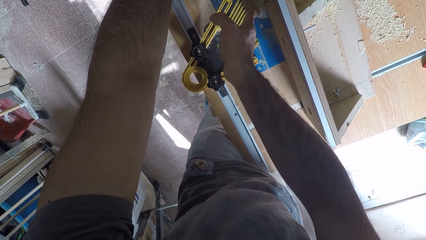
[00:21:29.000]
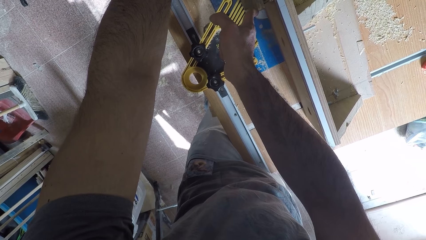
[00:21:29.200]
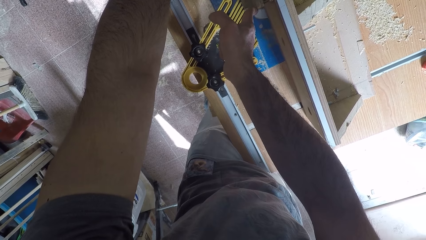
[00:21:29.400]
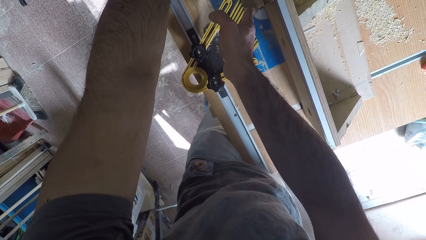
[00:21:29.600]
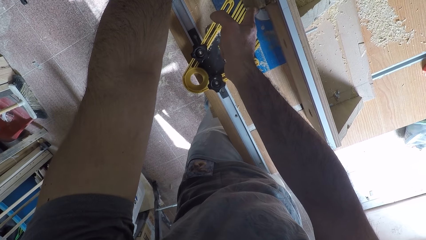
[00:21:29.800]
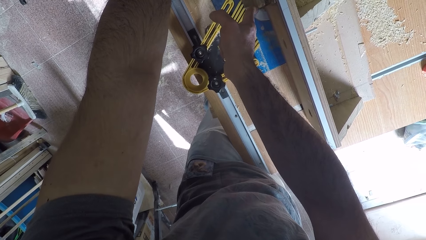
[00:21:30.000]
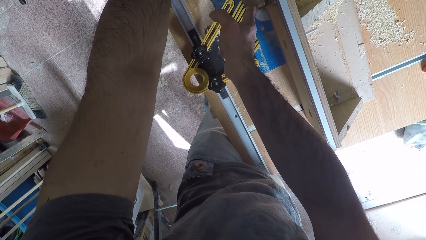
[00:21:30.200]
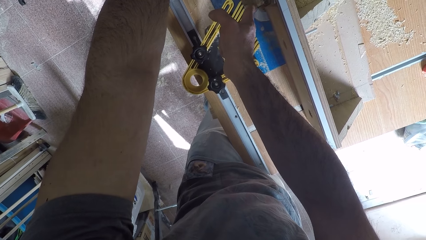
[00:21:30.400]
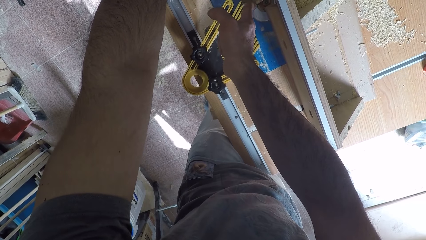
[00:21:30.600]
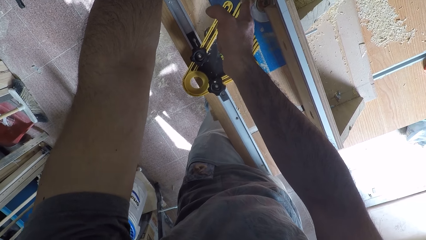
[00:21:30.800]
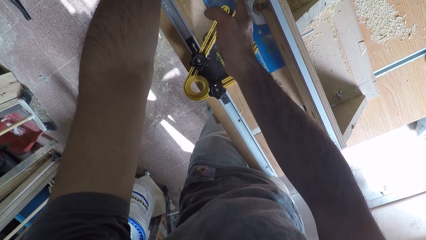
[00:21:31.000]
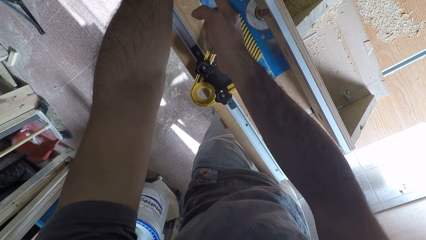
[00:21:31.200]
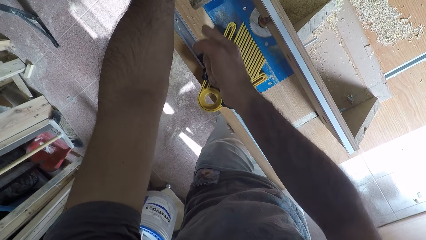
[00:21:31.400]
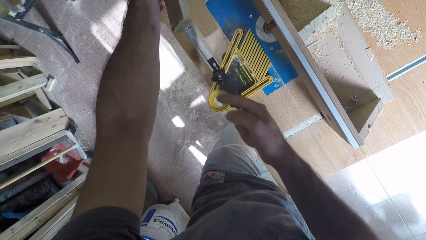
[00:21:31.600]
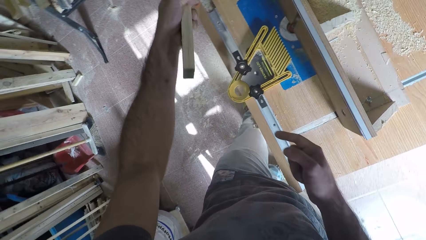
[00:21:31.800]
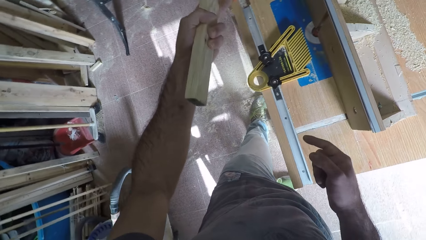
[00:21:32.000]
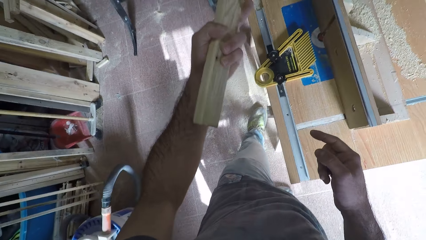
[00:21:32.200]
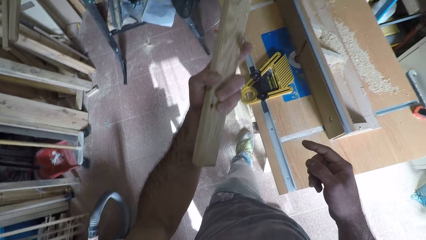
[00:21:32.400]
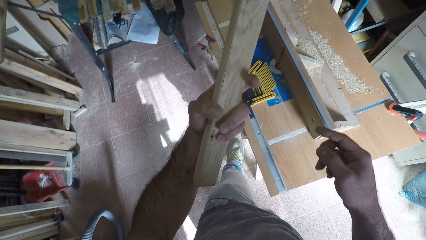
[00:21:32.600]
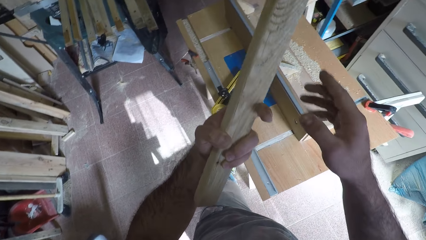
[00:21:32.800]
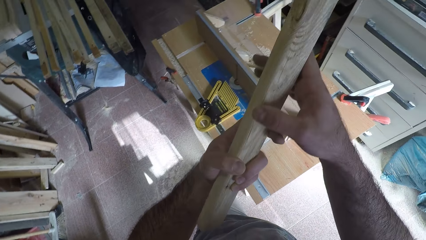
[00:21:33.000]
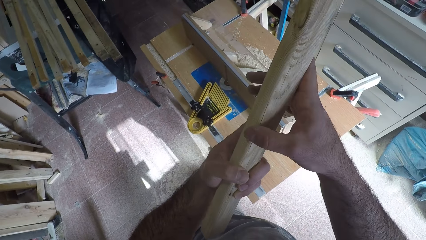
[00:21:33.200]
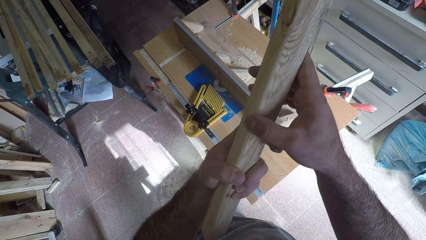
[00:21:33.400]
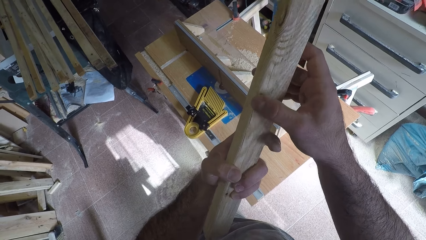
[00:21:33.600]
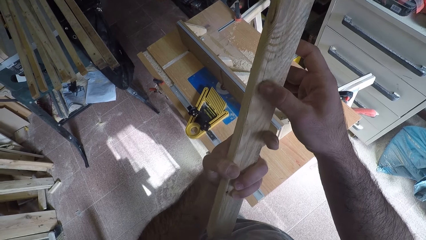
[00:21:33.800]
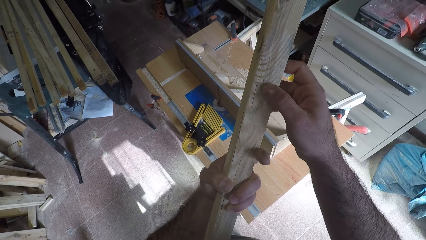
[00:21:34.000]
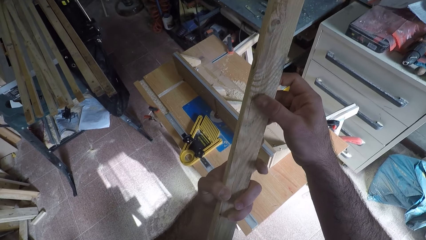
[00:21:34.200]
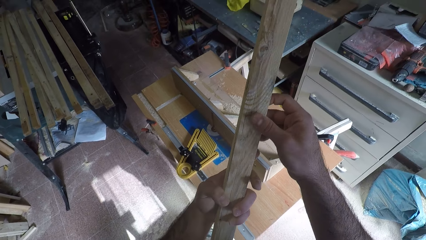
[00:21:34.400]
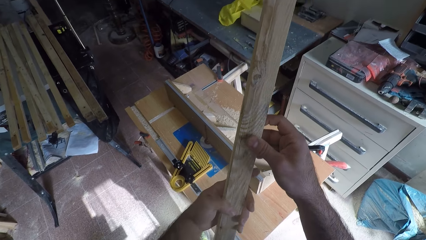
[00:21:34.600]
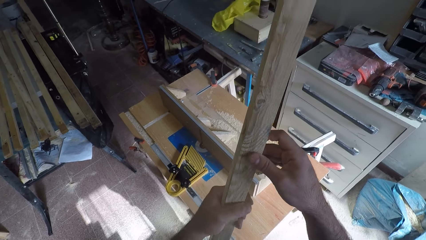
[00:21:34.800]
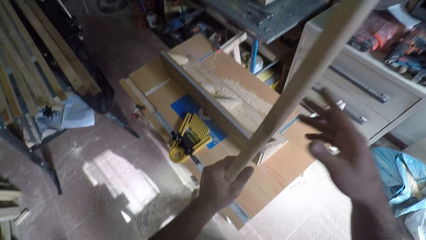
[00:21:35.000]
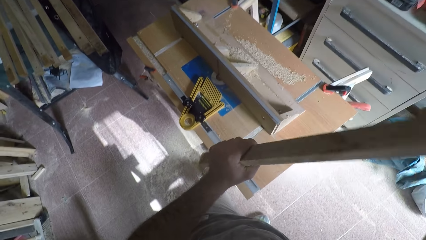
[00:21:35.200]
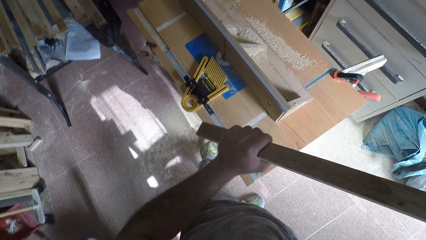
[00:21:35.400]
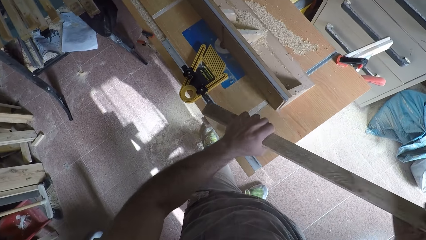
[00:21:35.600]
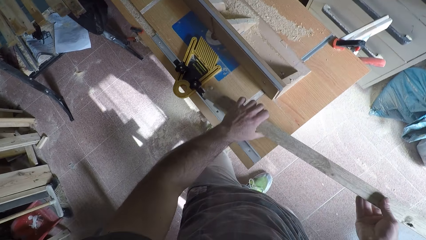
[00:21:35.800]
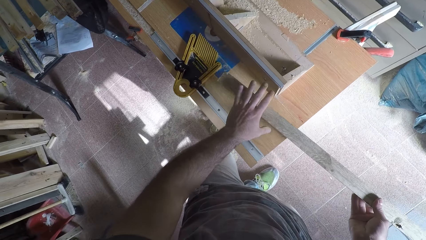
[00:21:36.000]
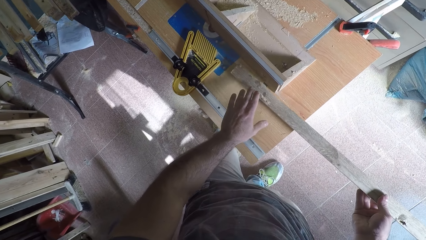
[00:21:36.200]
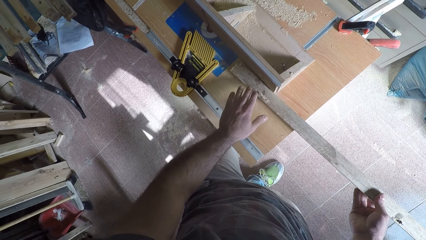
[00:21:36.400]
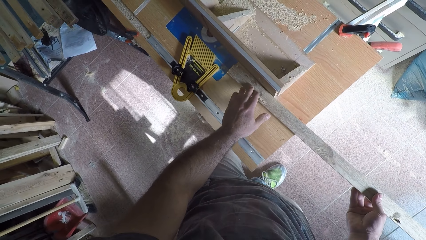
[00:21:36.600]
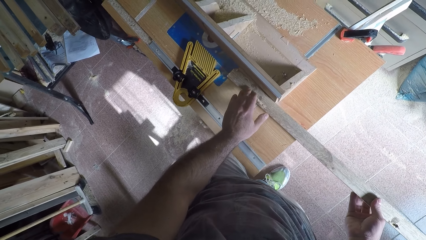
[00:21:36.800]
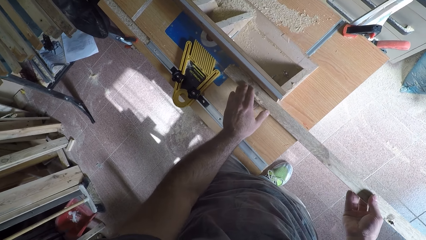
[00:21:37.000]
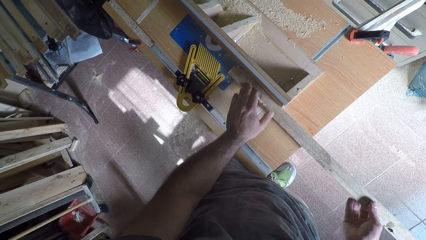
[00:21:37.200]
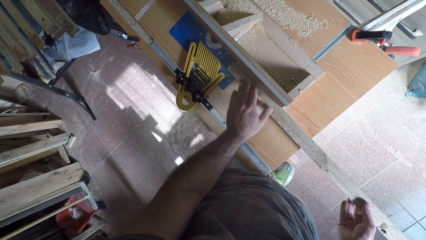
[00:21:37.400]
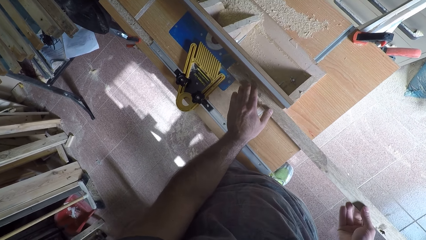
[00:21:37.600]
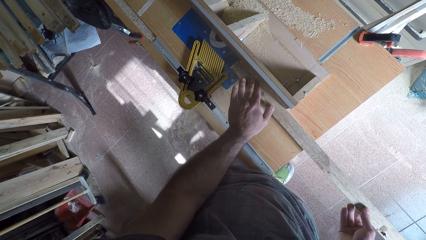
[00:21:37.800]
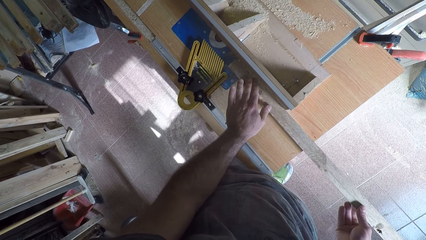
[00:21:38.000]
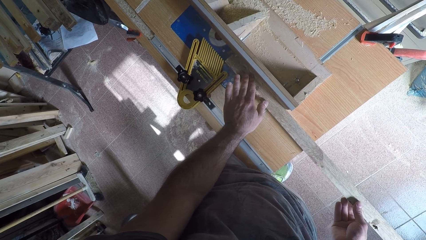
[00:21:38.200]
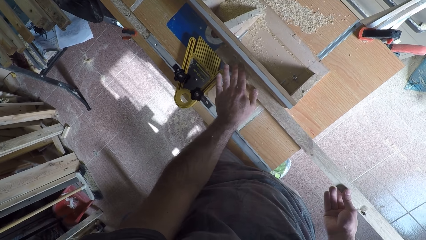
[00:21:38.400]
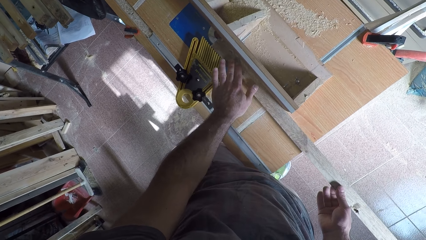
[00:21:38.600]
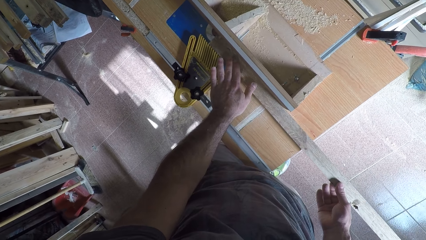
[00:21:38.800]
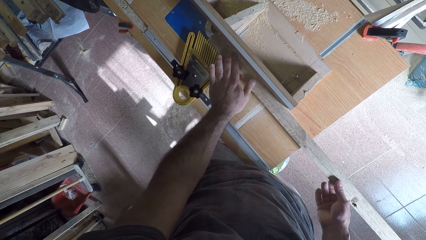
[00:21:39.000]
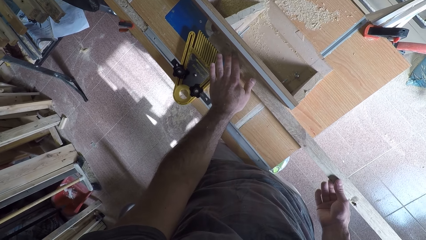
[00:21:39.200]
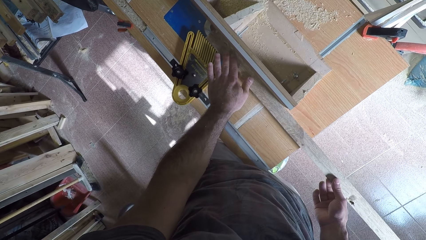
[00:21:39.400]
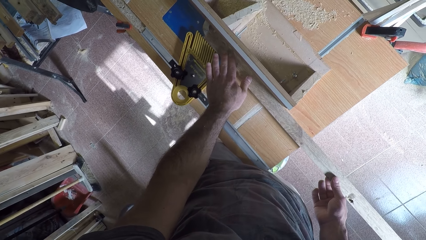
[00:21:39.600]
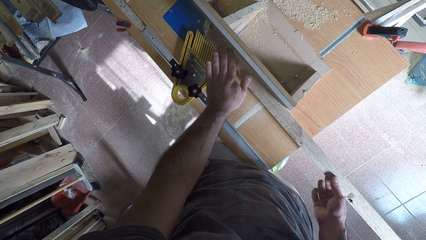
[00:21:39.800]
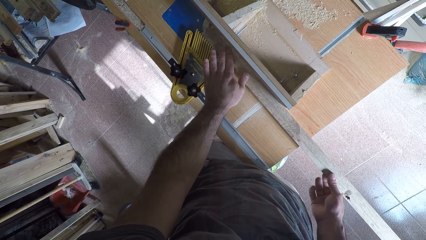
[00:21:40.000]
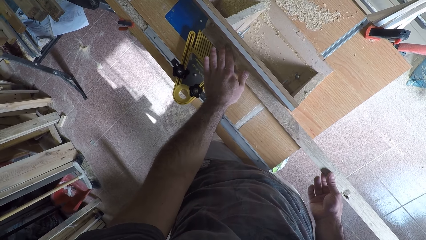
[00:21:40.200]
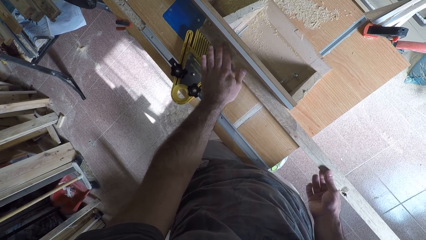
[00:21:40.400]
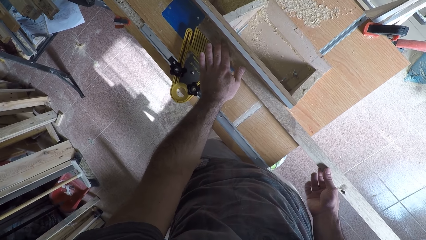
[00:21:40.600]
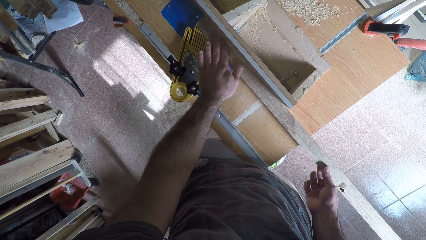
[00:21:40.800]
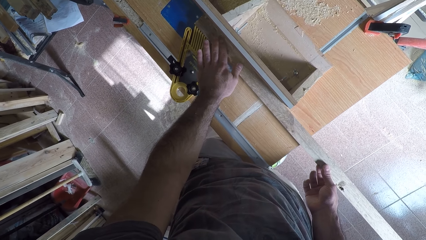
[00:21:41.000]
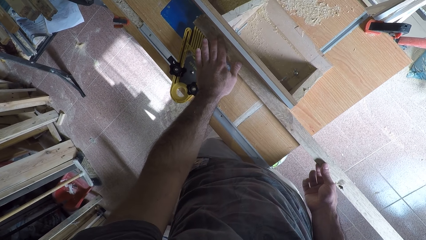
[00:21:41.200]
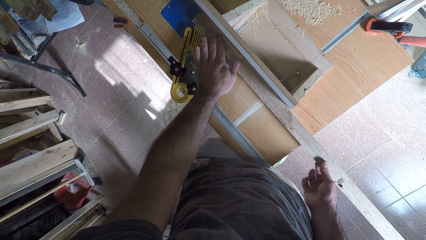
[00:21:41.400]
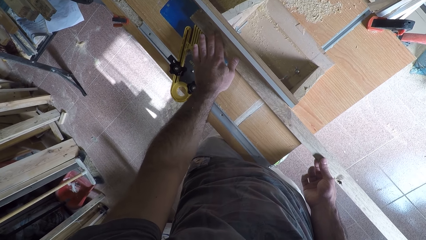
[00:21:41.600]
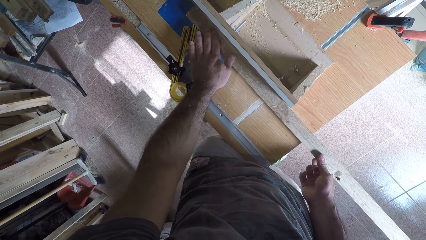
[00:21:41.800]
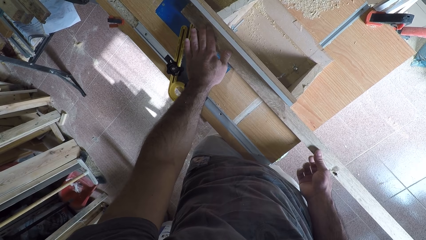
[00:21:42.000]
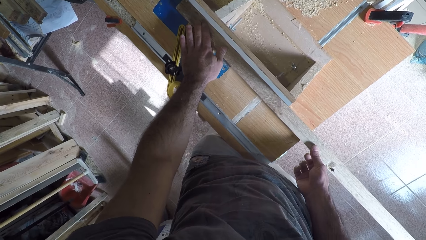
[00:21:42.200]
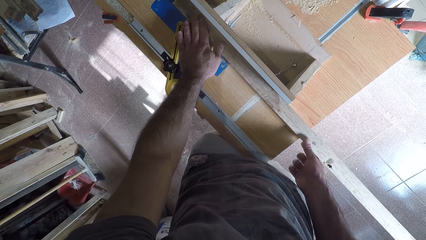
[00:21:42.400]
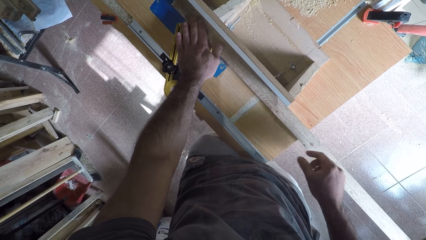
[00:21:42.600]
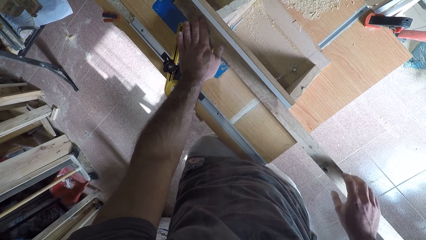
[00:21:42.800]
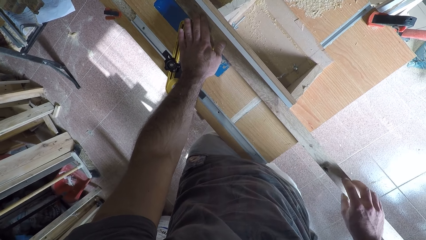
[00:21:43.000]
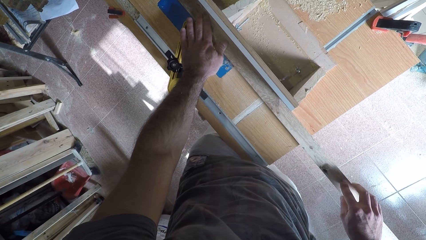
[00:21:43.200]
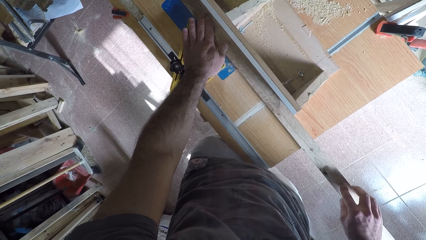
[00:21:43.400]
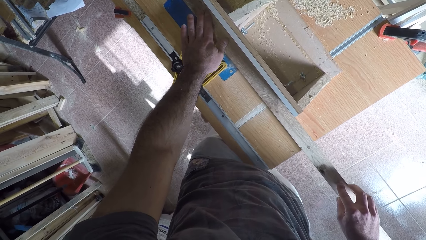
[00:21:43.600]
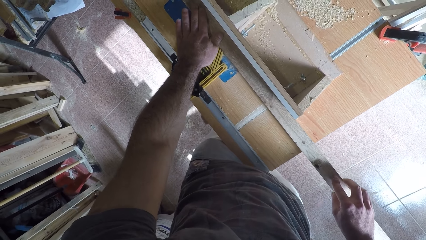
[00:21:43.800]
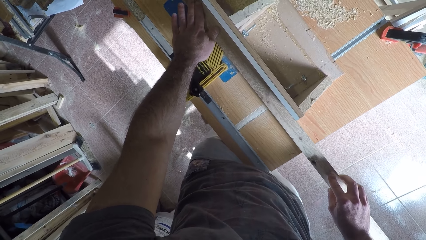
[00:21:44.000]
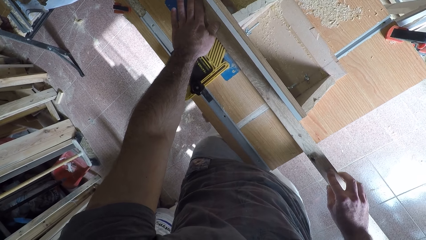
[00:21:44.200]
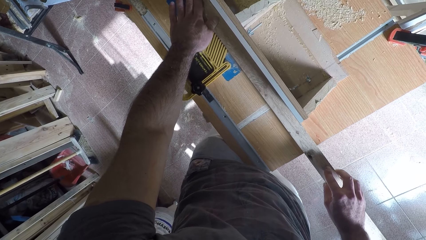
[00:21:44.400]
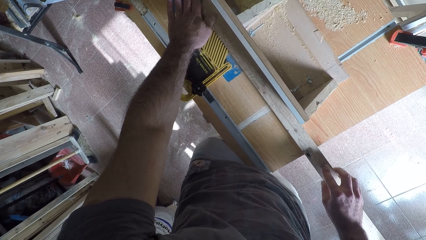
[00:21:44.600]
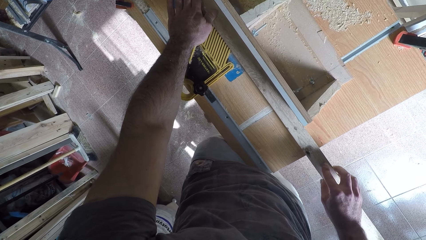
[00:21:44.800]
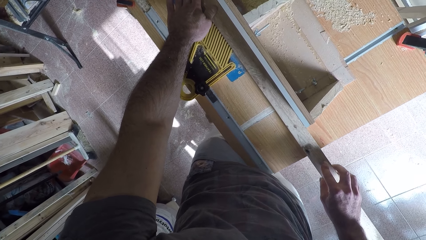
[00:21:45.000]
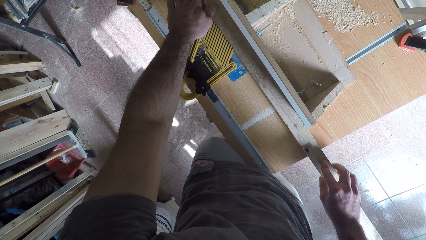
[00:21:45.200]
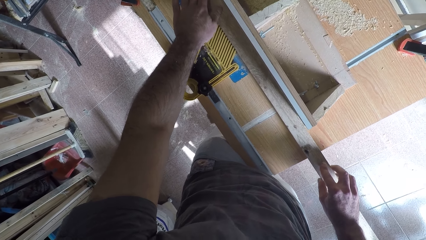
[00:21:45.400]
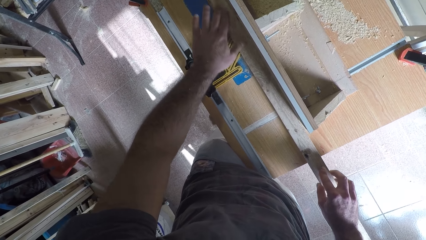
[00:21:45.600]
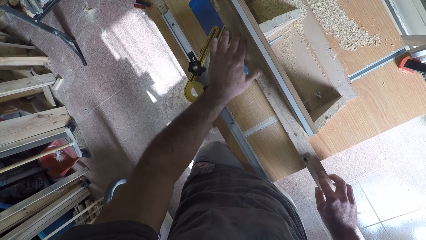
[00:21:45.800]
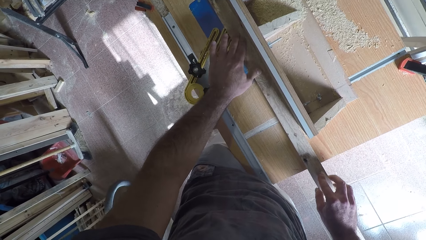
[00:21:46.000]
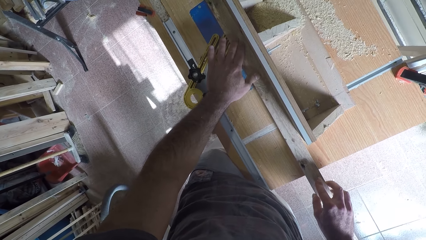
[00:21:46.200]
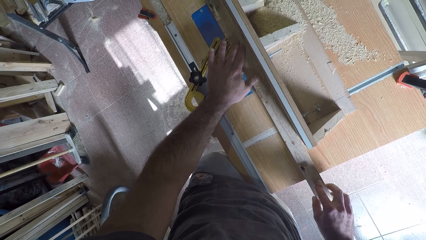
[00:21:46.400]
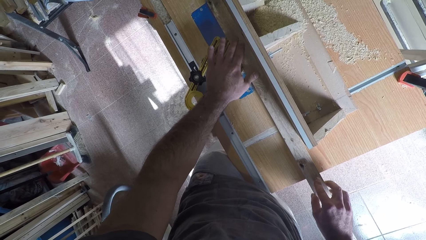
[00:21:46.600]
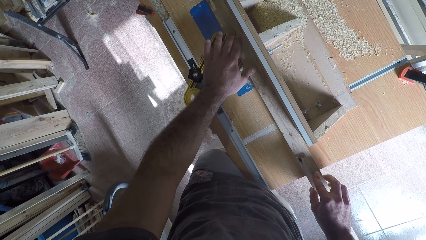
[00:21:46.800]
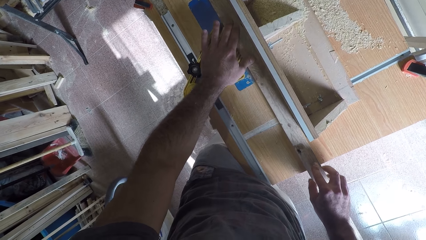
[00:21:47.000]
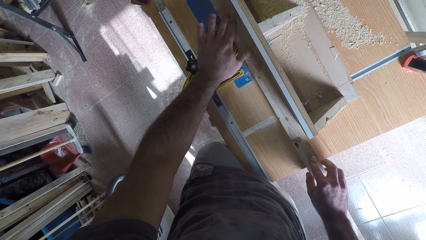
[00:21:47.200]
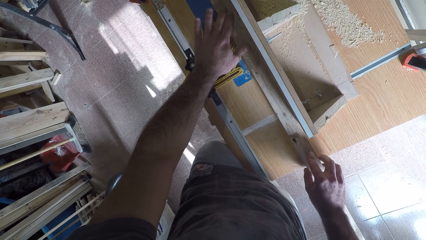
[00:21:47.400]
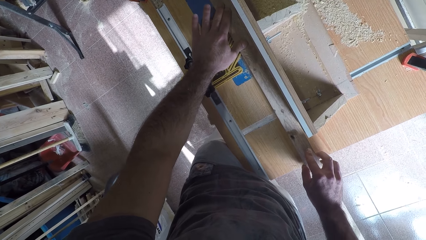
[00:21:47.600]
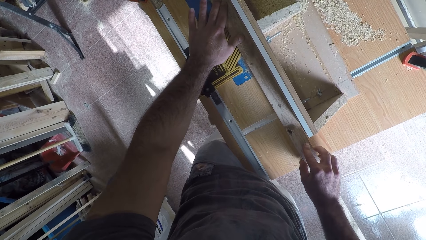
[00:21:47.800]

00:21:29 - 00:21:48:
The camera wearer picks up the wood off the circular saw machine with his left hand. He holds the timber. He feels the surface of the wood with his right hand. He turns the timber. He places back the wood on the circular saw machine. He holds the timber. He curves the timber. He works on the wood with the circular saw machine. He moves his left hand on the timber. He moves his left hand on the timber again.
